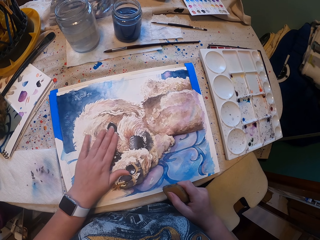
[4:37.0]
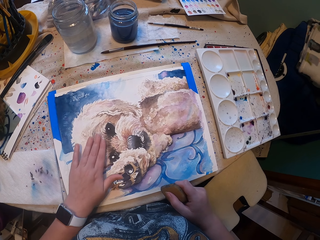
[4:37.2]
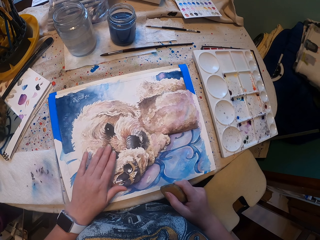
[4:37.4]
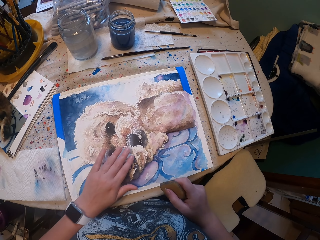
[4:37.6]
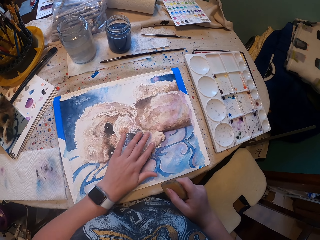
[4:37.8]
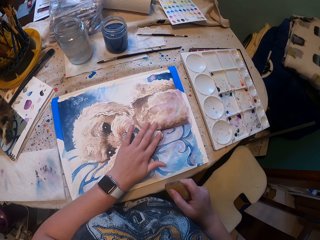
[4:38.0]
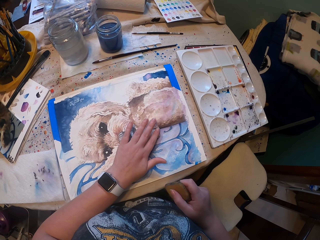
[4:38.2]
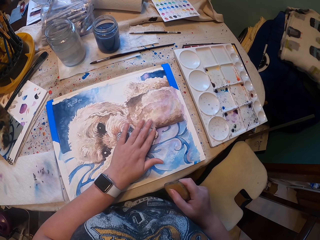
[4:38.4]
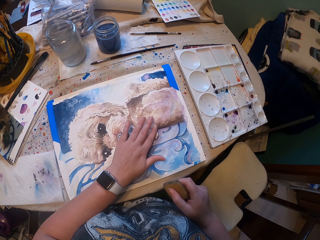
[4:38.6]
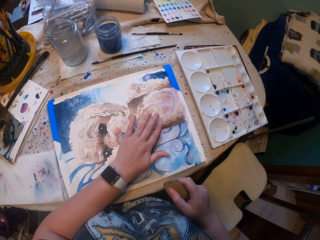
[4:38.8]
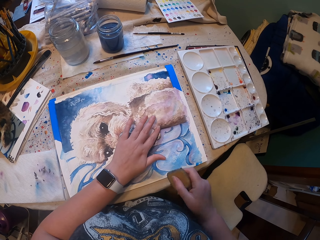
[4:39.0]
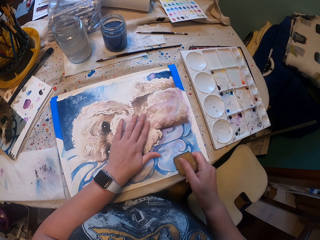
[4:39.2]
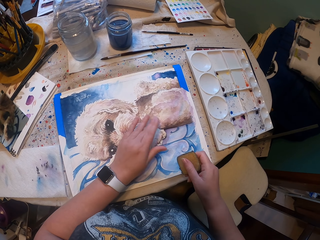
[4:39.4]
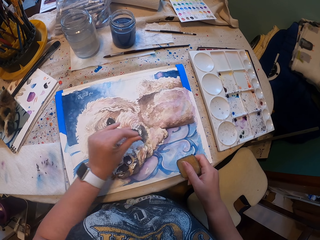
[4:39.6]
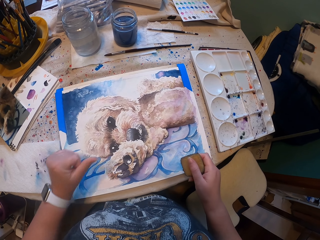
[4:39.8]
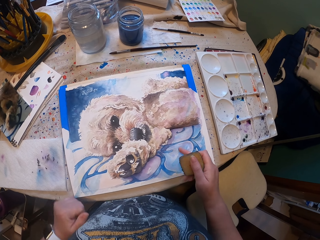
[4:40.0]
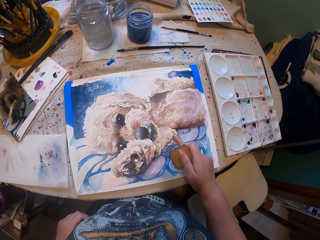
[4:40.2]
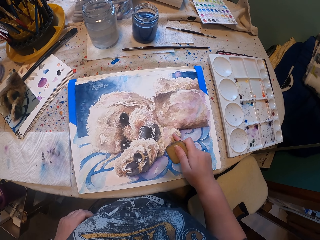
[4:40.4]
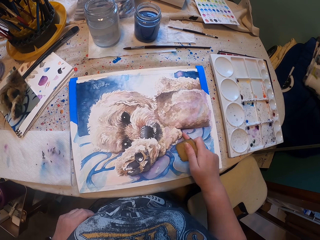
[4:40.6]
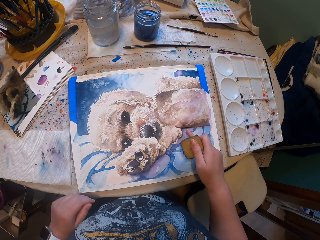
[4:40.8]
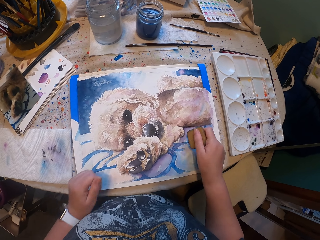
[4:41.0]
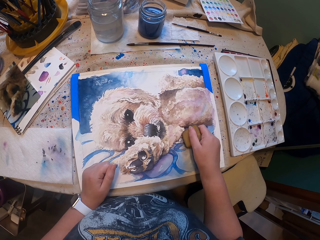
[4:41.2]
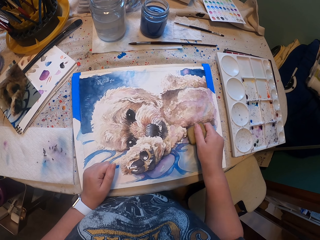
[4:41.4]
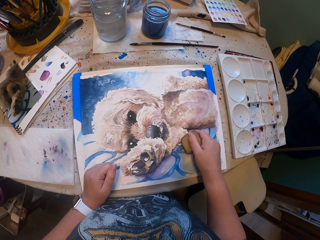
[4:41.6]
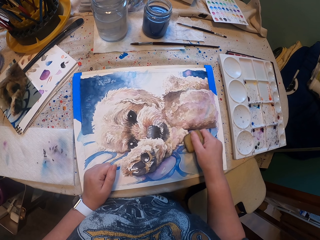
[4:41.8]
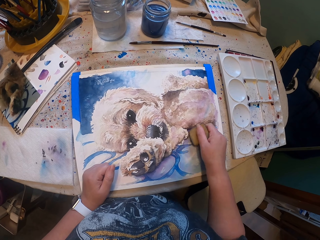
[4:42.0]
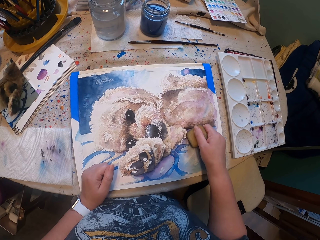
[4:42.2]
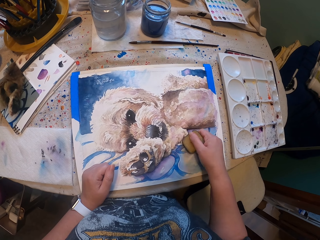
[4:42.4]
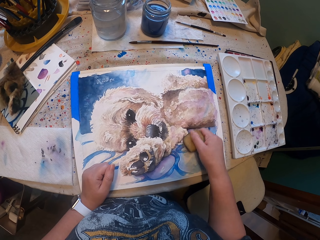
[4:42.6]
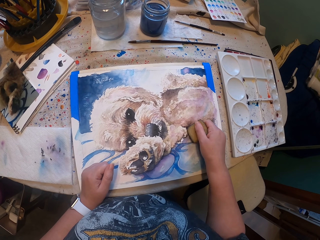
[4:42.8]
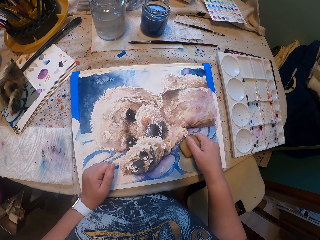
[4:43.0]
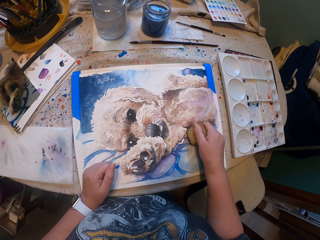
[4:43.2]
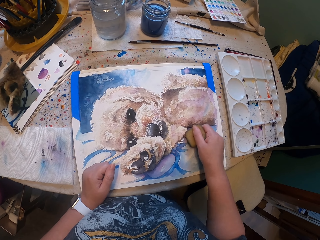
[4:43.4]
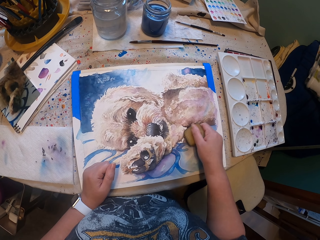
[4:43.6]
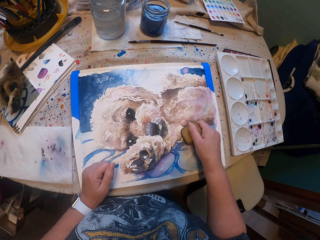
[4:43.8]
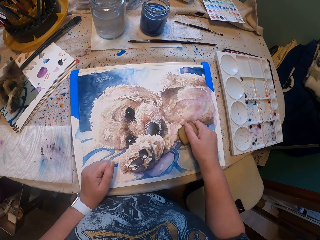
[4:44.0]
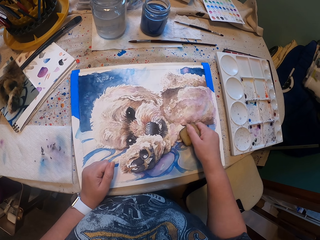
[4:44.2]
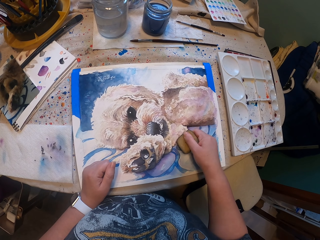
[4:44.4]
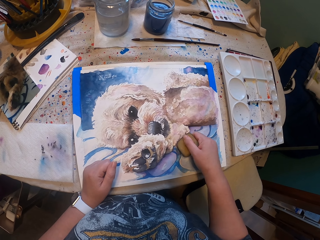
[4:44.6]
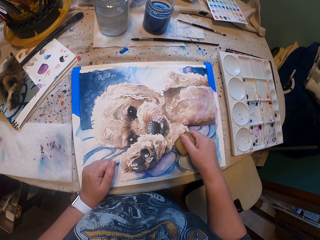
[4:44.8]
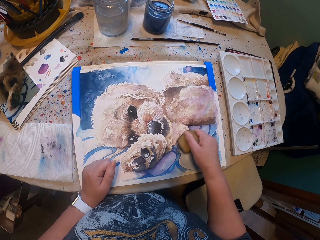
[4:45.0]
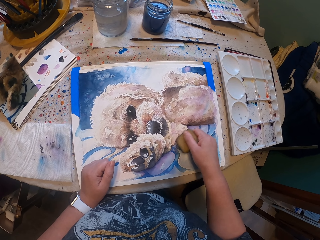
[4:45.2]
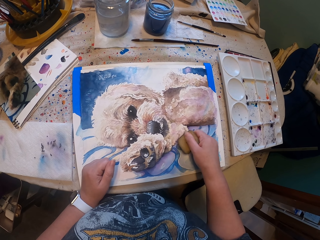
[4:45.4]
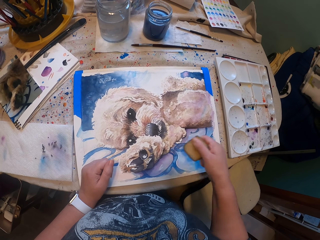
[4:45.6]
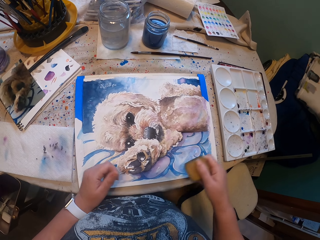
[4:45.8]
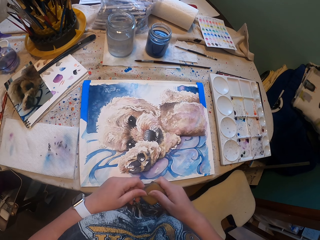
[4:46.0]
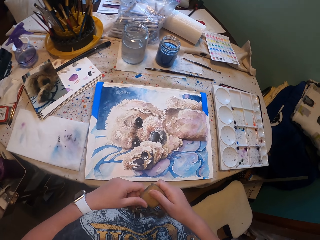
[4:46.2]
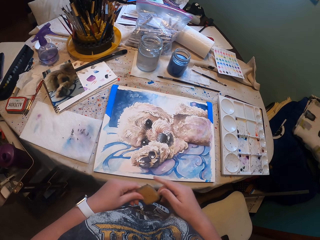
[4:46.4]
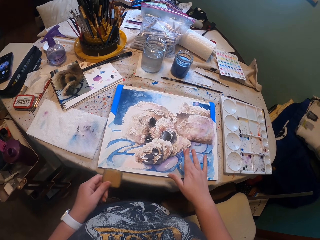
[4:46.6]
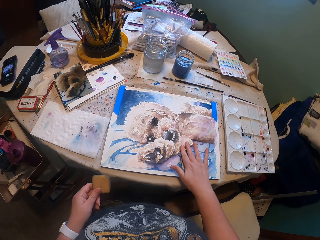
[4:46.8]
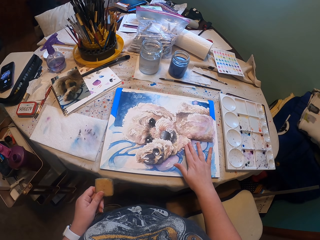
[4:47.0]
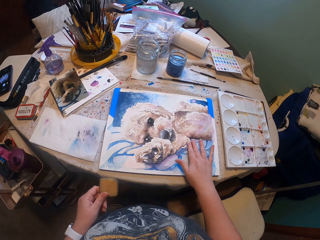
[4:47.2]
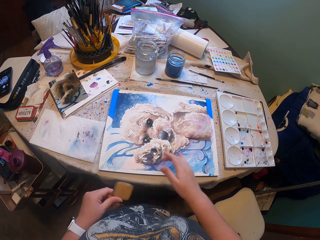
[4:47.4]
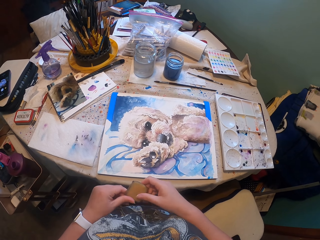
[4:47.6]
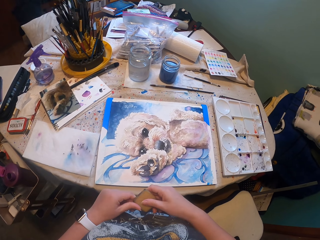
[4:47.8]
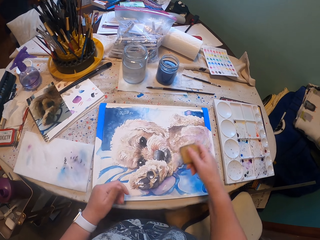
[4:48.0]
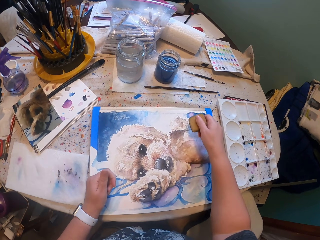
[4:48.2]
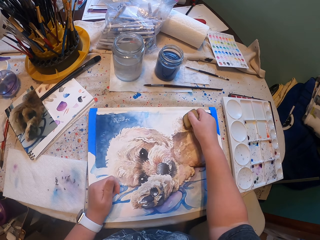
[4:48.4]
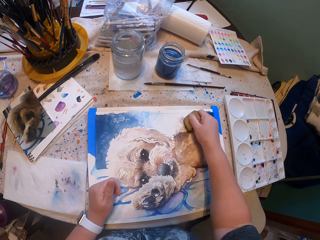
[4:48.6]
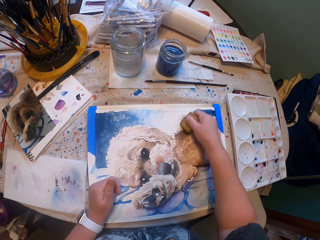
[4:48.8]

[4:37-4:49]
The camera wearer does something with an object on the drawing. They wipe the drawing with hands.

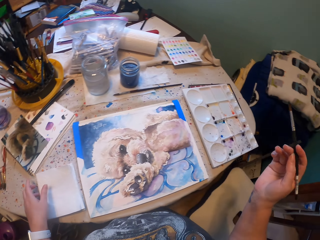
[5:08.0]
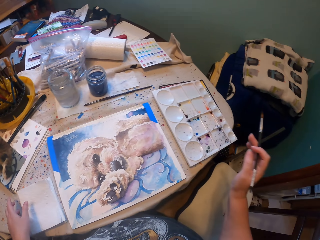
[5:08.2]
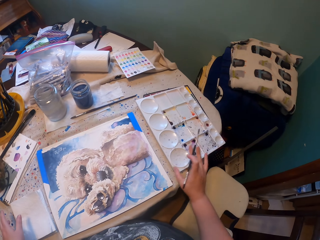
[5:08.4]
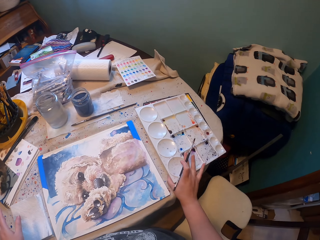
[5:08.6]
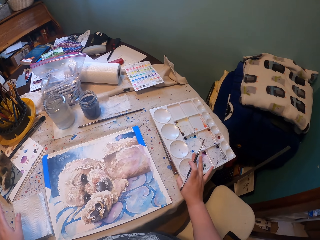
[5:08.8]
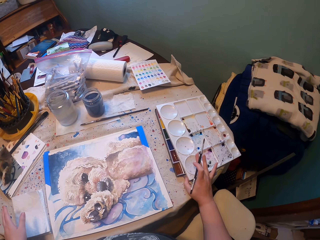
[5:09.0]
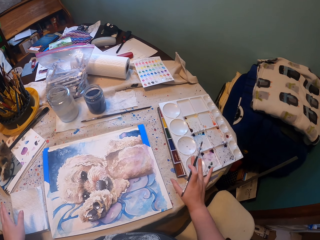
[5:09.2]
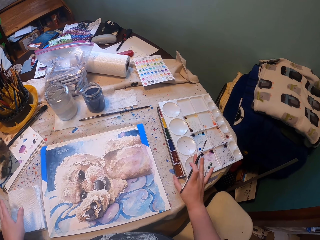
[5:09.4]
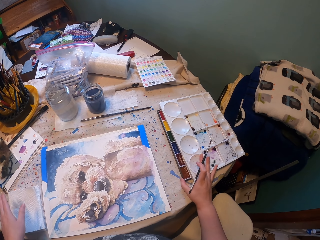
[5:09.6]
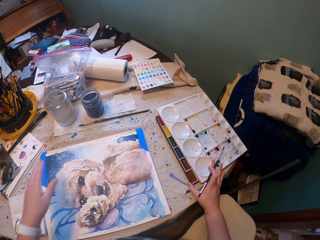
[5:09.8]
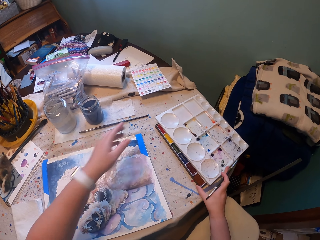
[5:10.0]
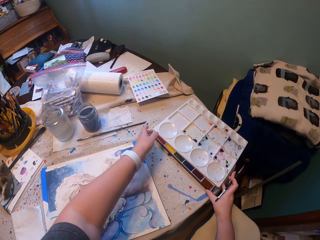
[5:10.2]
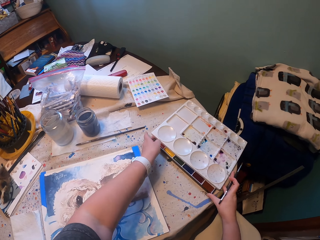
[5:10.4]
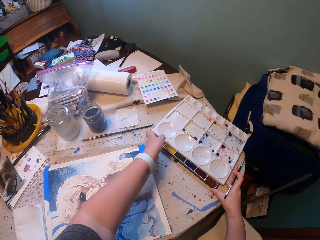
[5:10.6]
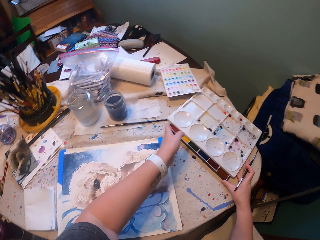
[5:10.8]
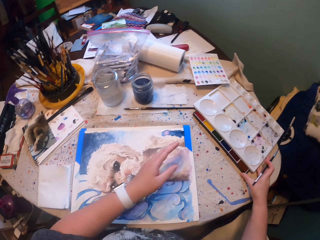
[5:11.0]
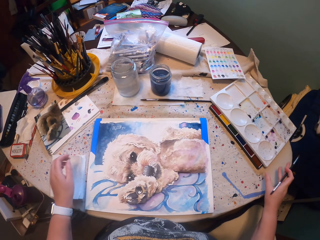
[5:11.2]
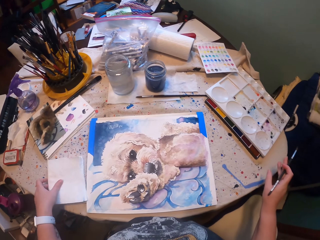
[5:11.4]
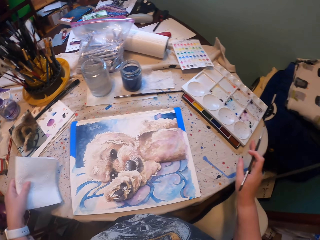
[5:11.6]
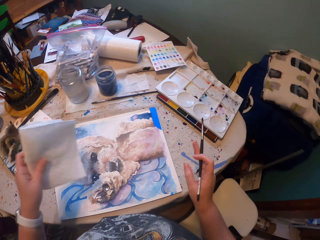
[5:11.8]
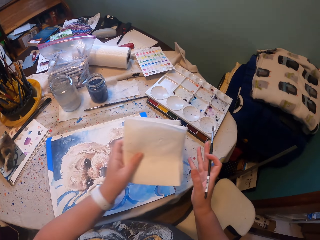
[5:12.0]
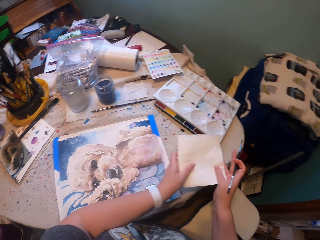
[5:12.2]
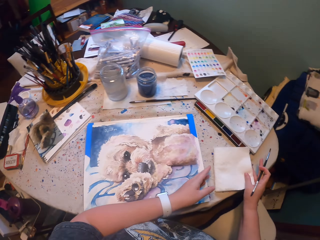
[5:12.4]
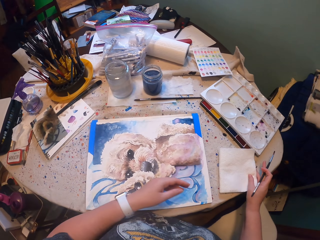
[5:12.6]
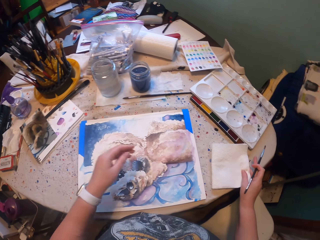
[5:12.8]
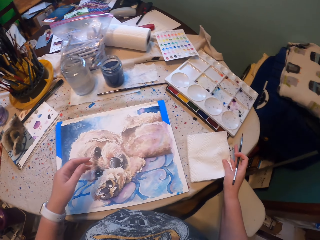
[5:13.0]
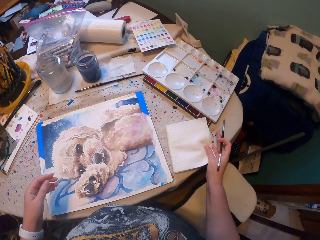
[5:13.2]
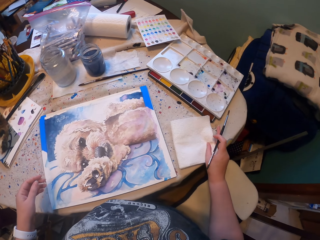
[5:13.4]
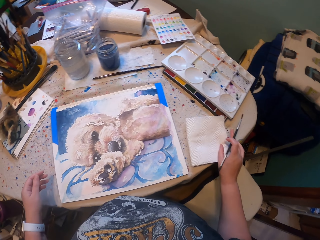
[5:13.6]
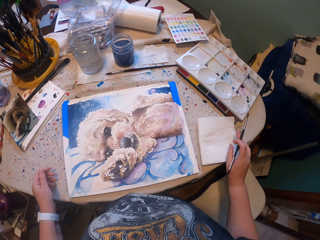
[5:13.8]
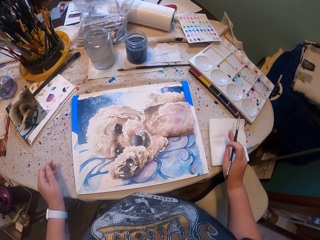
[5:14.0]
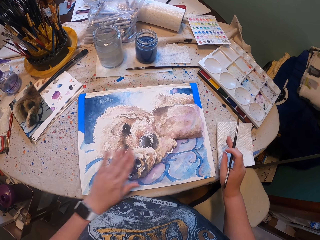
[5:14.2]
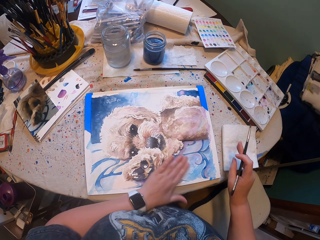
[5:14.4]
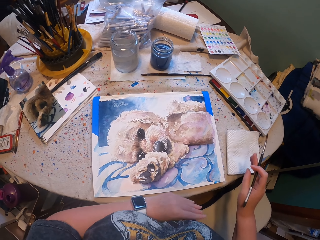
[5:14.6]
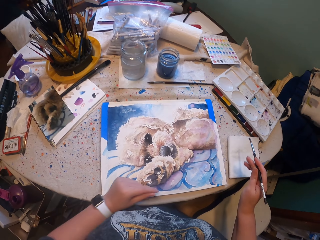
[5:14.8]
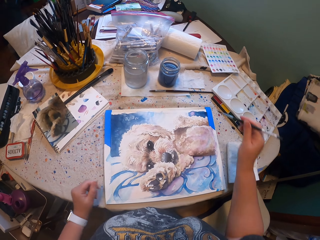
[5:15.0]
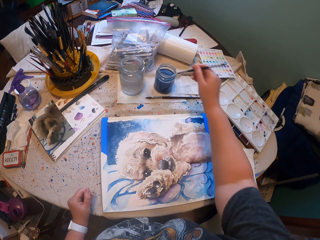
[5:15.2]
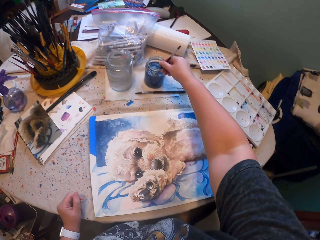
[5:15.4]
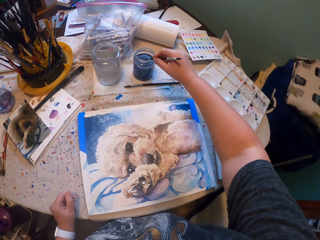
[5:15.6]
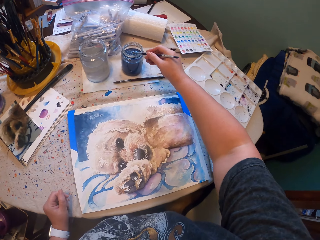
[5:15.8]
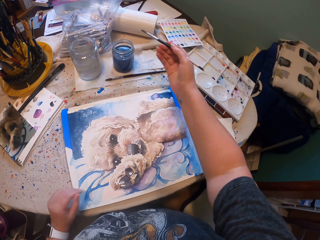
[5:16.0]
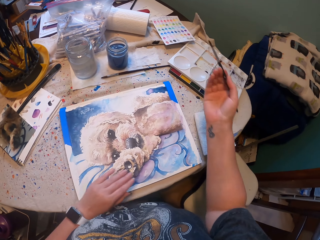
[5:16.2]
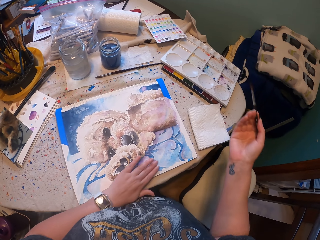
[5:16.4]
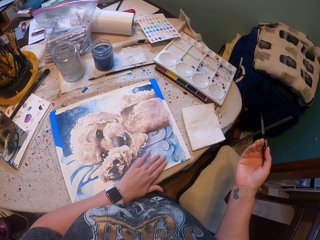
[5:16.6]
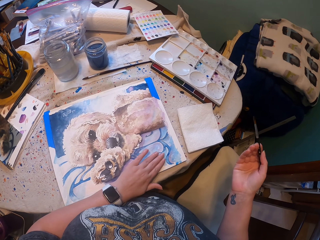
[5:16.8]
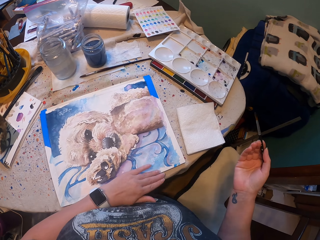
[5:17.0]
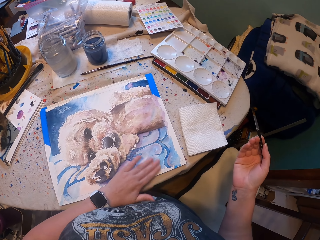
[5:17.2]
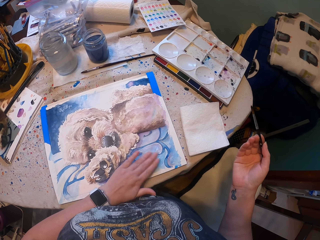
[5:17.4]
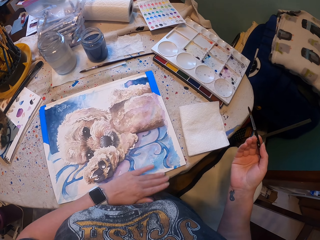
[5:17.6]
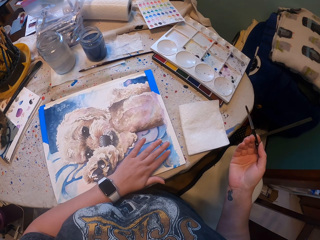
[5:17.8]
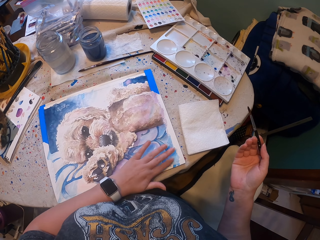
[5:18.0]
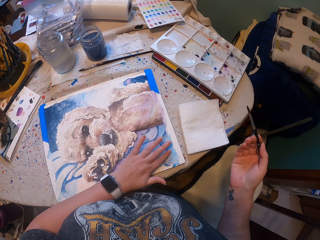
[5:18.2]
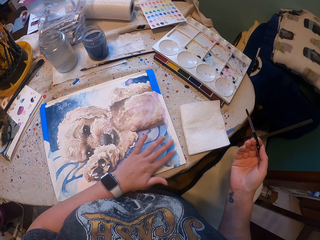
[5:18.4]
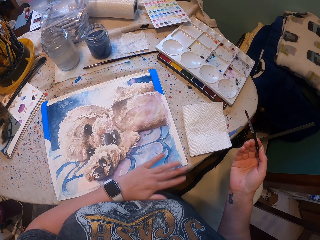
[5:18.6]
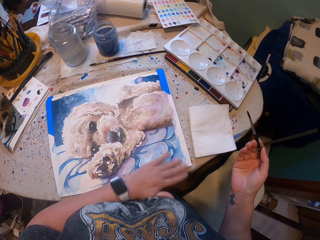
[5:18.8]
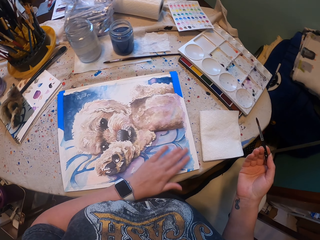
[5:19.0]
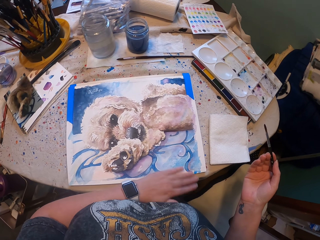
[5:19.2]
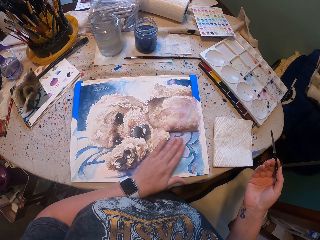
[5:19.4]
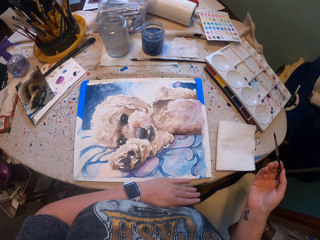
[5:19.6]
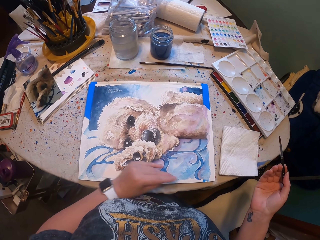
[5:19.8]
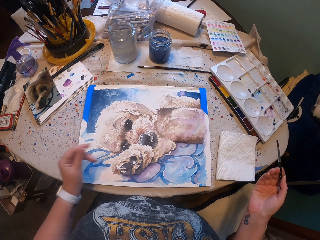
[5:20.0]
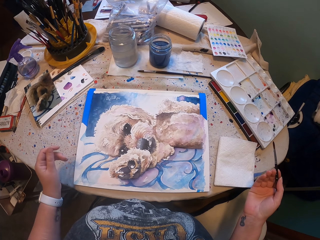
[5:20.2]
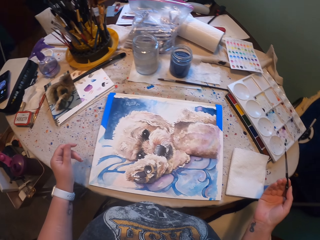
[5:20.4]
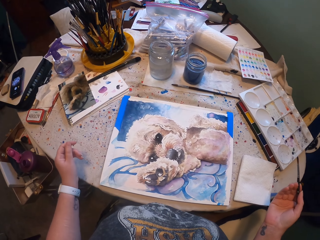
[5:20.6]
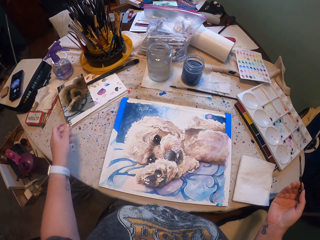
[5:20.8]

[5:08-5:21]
The camera wearer moves something on the table. They touch the tin of colors. They move the paper in the table. They do something. They do something with the brush. They wipe the drawing with a hand. They flap the paper.
